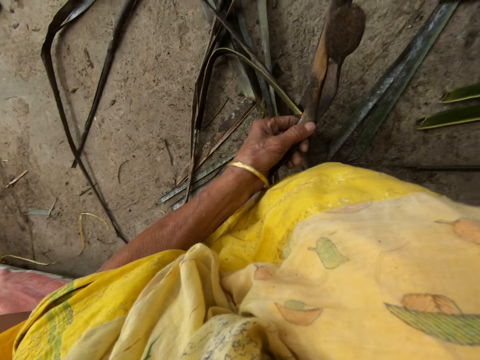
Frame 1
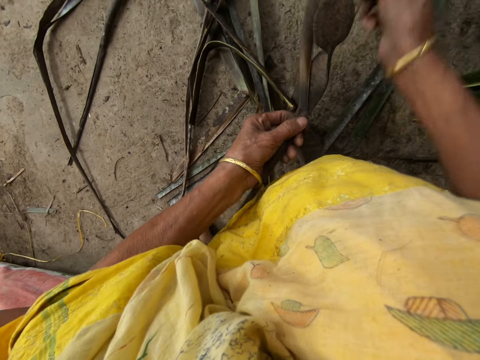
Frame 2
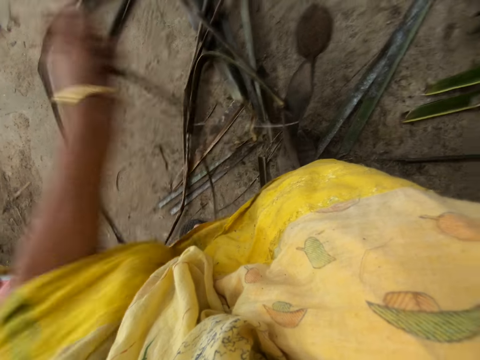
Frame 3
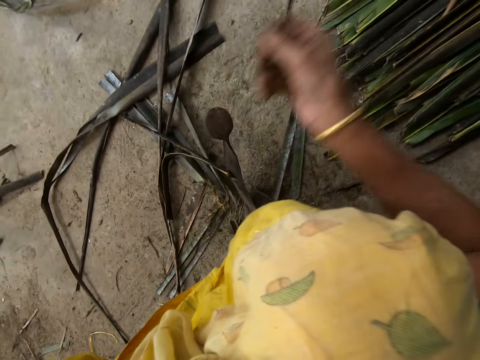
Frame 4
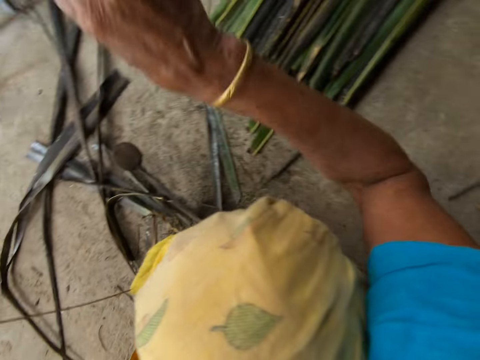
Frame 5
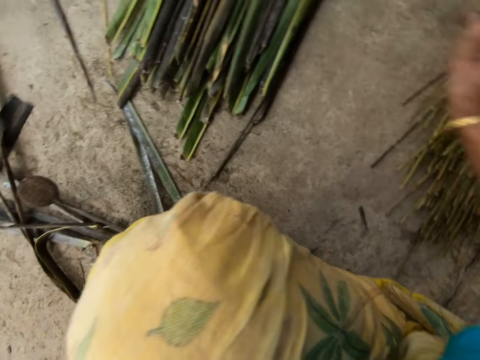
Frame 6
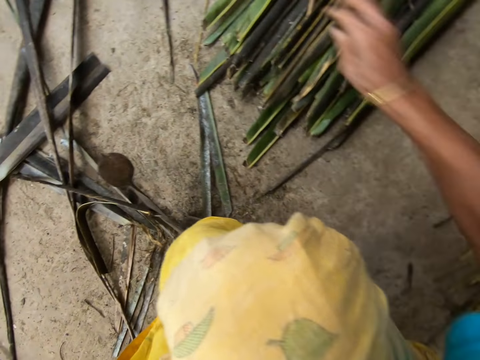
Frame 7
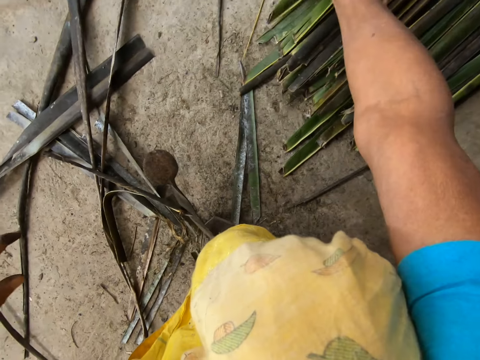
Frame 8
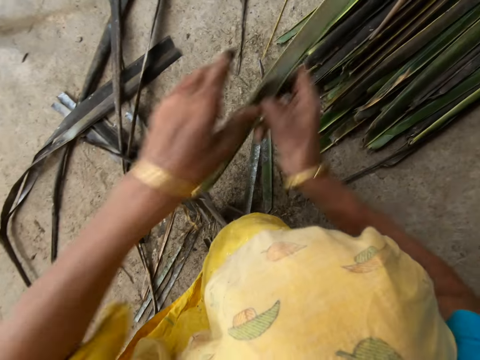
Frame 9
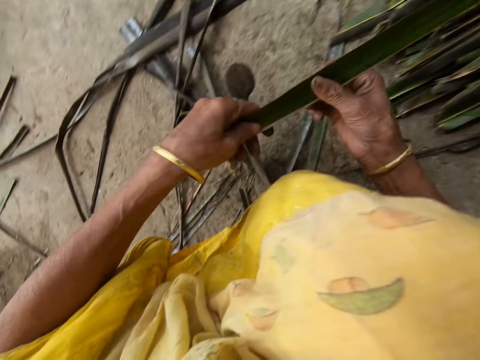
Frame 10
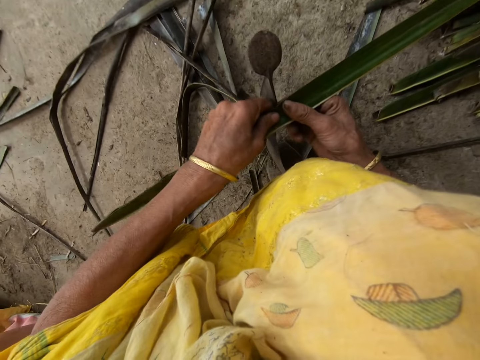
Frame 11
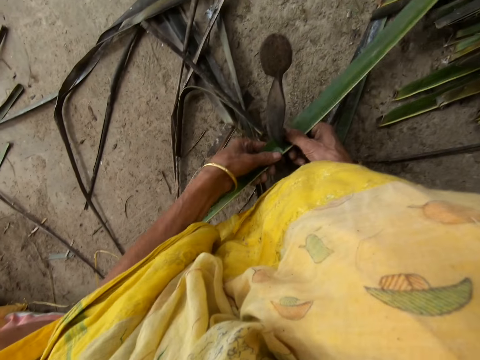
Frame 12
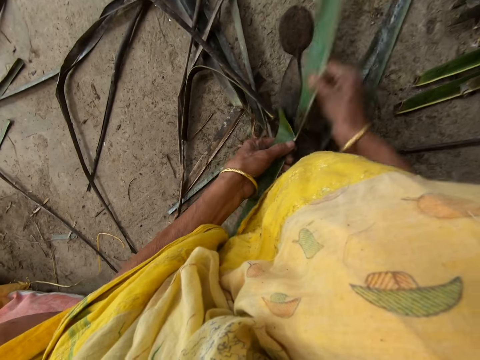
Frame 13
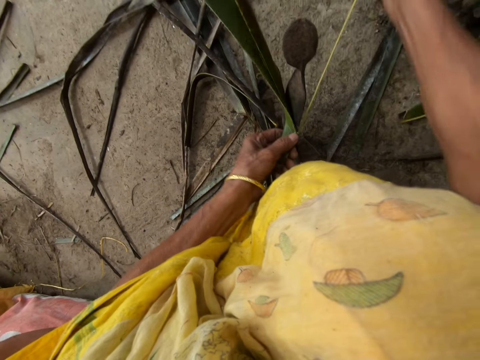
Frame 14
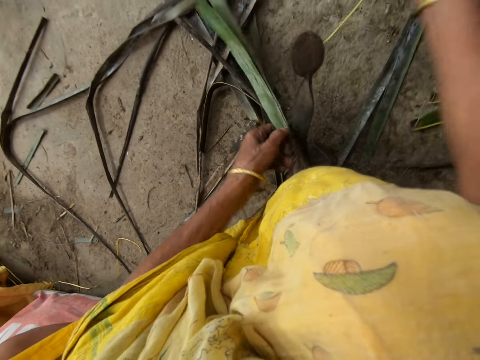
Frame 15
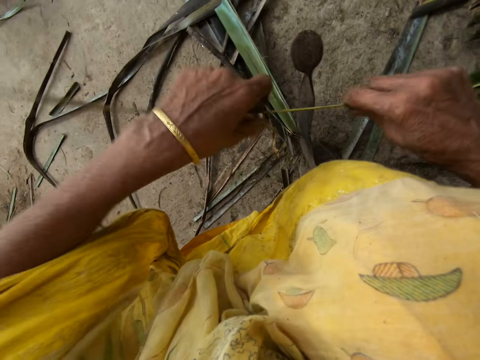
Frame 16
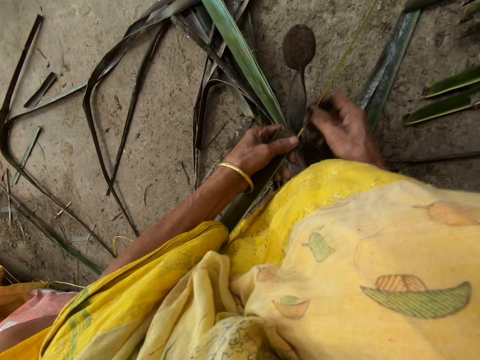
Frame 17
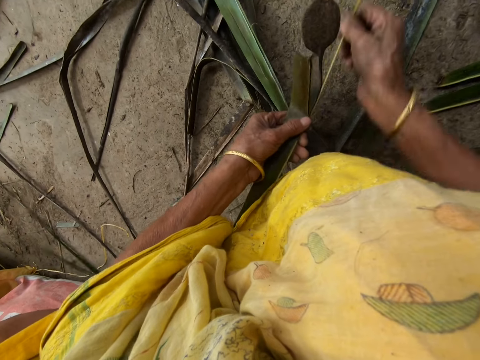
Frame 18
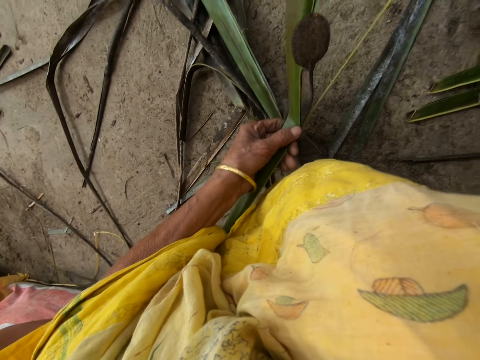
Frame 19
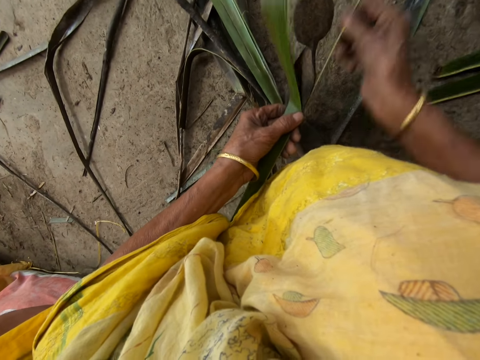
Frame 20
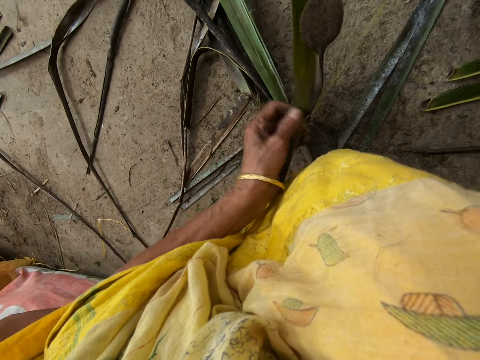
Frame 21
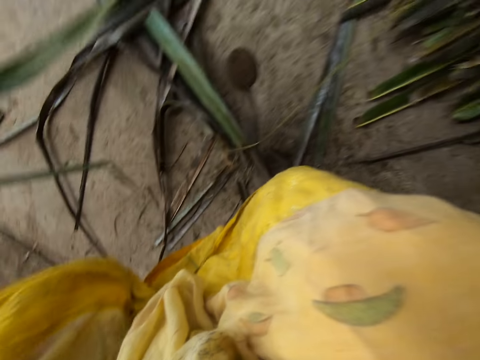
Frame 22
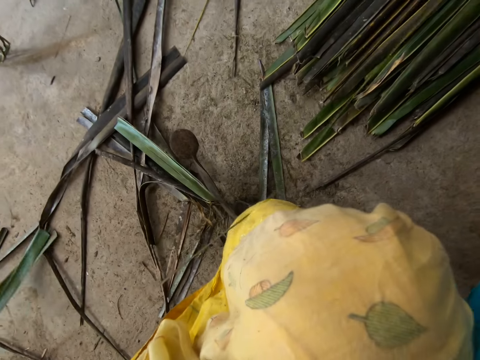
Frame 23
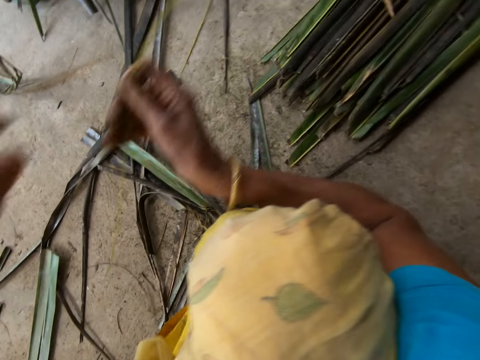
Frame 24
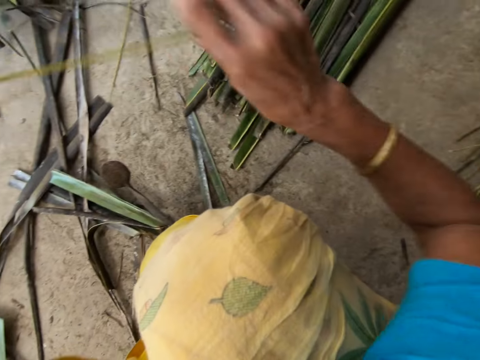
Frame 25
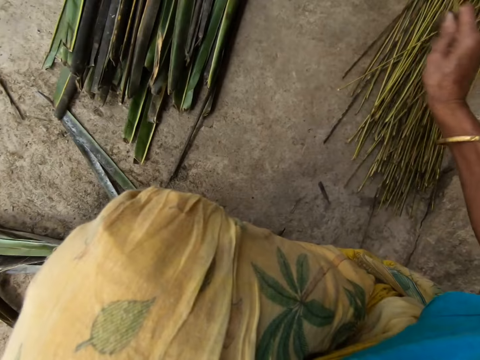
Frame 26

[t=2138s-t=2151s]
The camera wearer puts sisal on the left. She drops the stick on the floor with her right hand. She puts a small piece among others. She picks up a leaflet or sisal from the floor with her right hand. She trims the leaflet from a stick with the sharp edge iron rod on the floor. She pierces the sisal. She puts the sisal on the left.

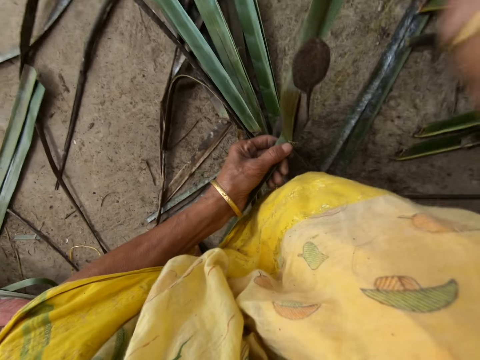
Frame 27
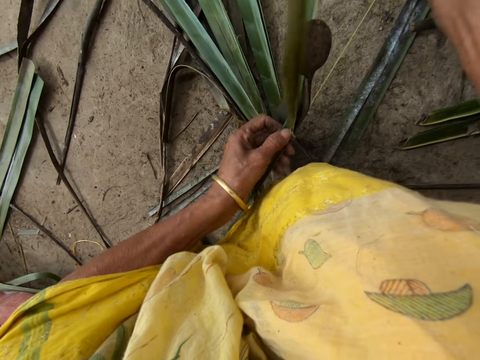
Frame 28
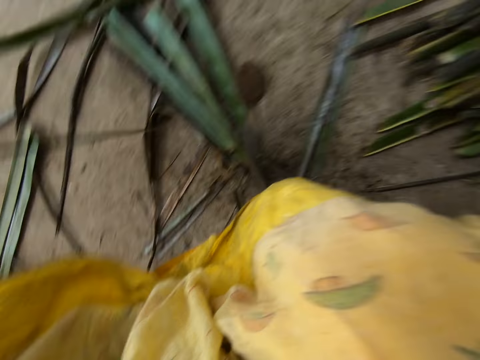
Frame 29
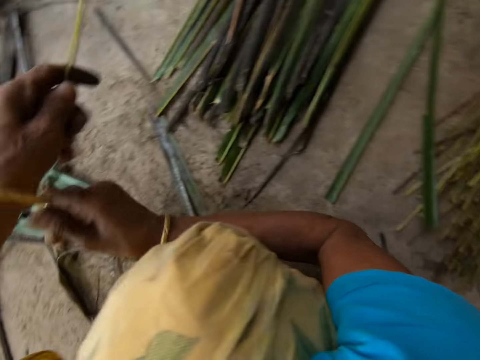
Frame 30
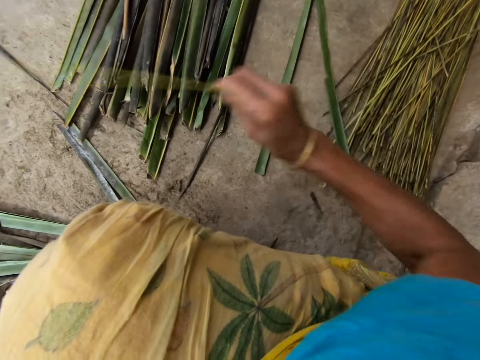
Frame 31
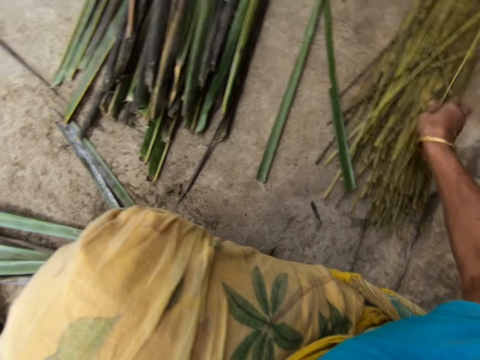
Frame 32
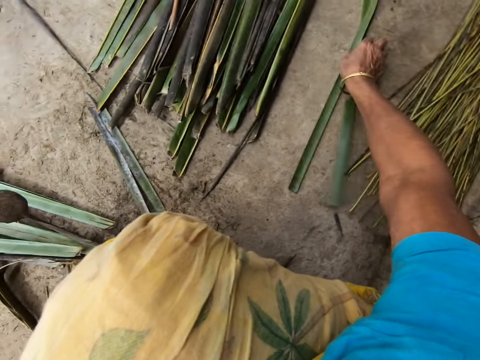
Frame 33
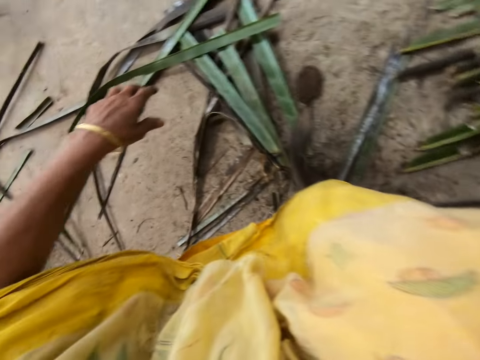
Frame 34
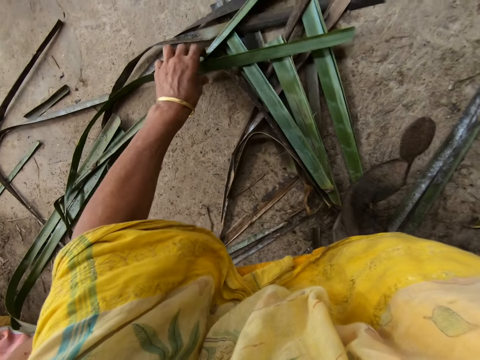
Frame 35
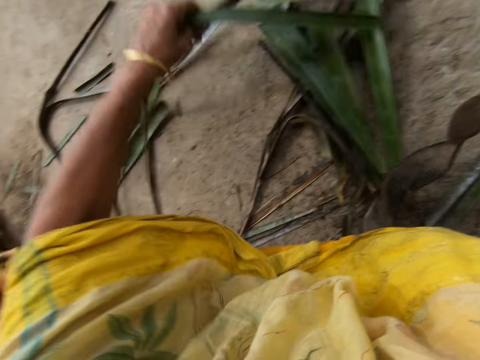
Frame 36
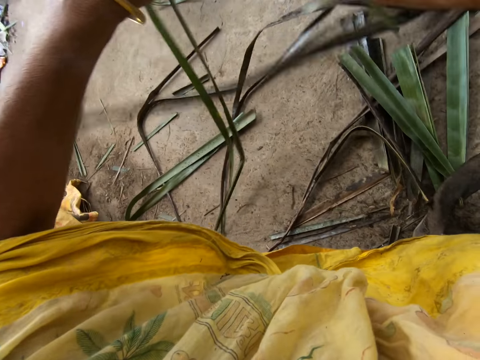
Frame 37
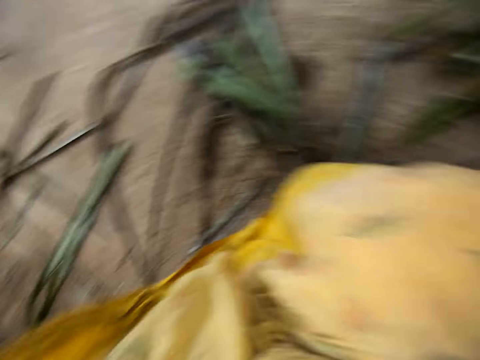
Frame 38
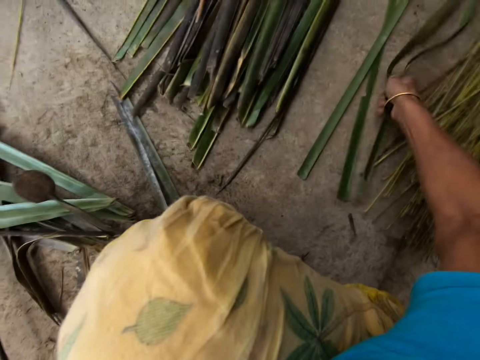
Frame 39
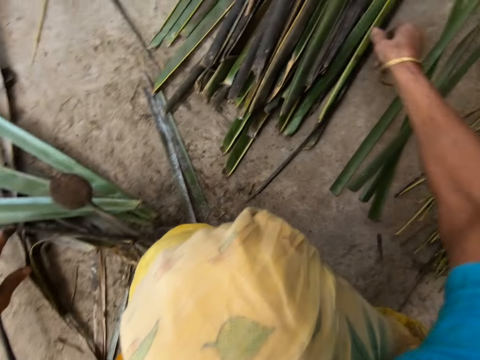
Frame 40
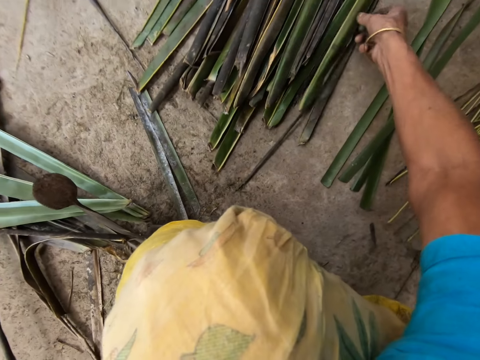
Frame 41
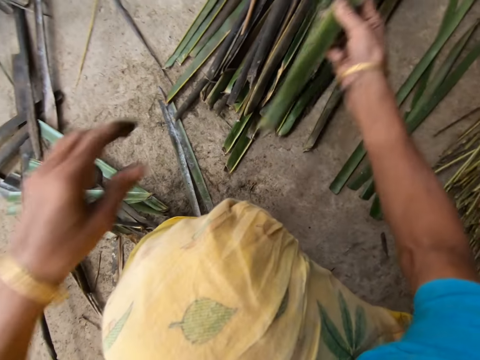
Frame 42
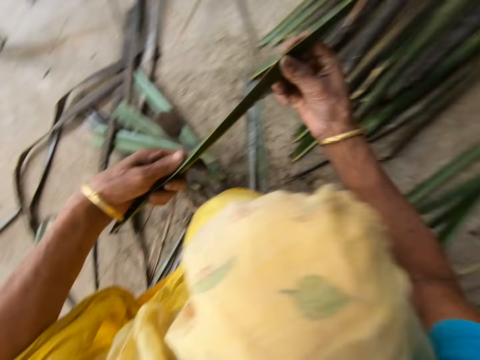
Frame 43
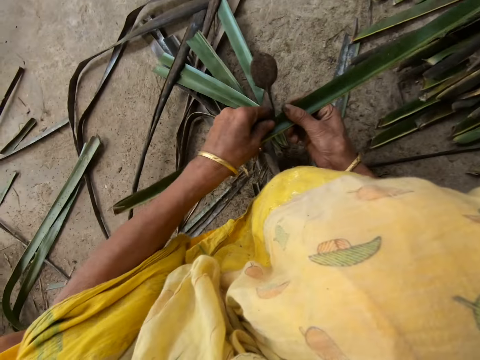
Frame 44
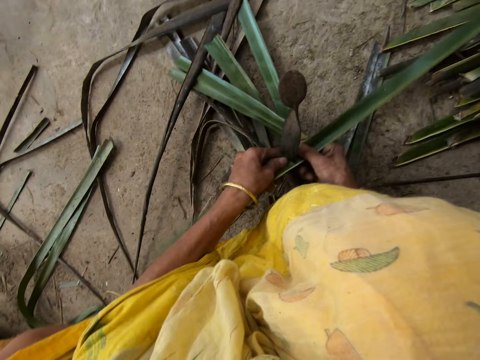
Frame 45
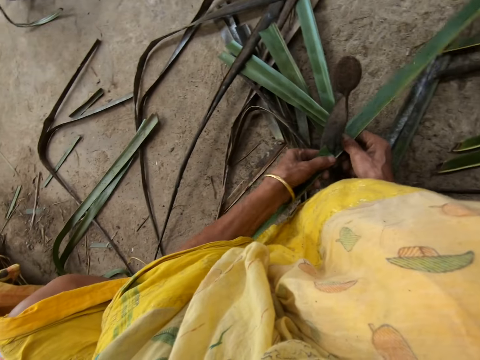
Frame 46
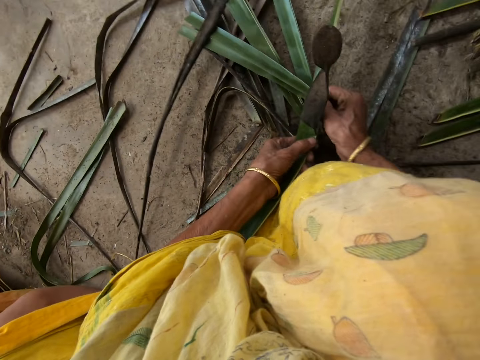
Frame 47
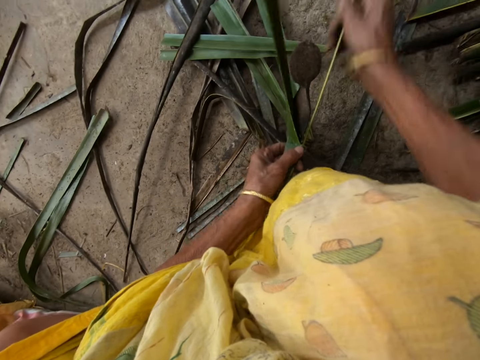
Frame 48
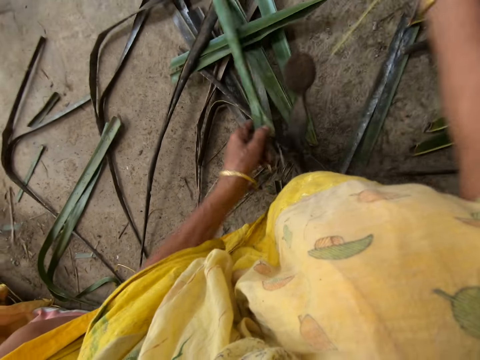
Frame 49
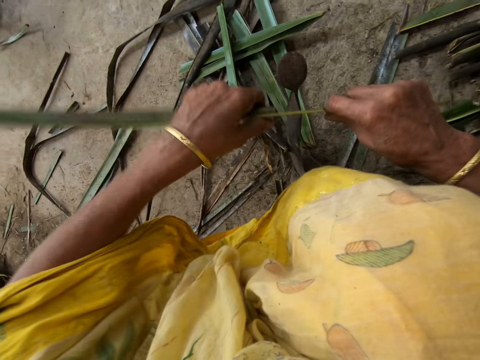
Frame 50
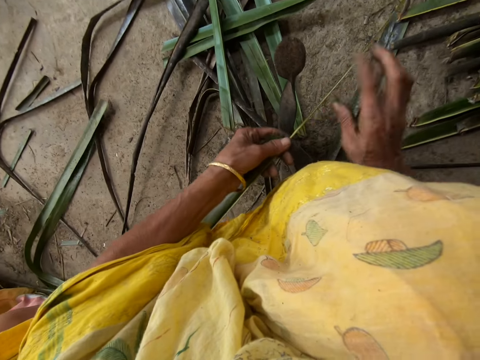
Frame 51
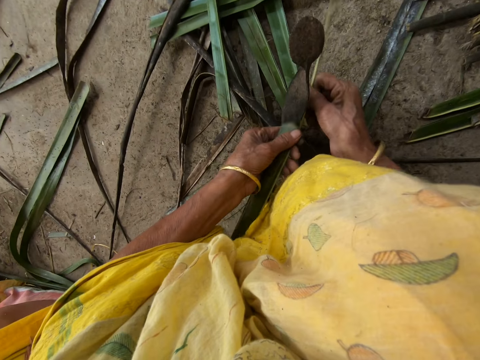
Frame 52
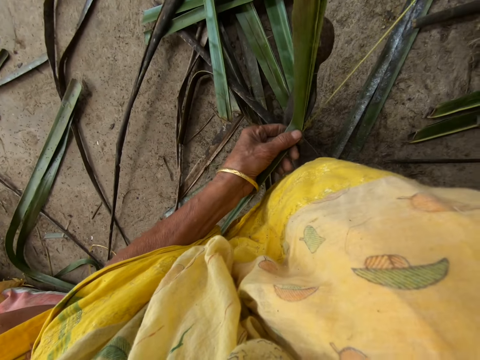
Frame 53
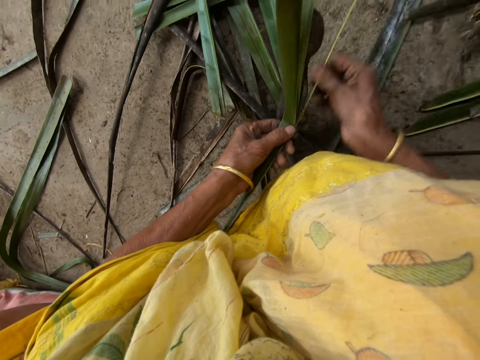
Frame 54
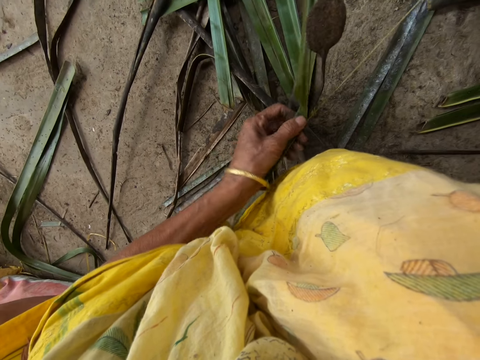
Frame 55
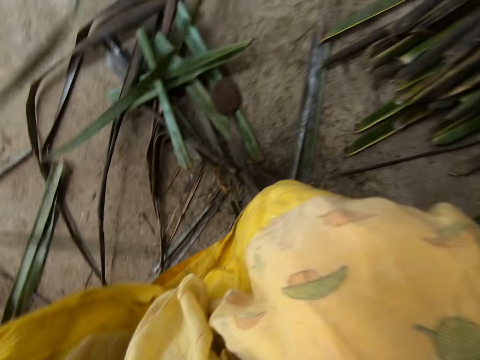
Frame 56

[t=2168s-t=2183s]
The camera wearer puts sisal on the left. She puts a small piece among others. She drops the stick on the floor with her right hand. She takes sisal. She moves leaflets from her left side to her right side. She takes another sisal. She takes sisal. She reaps a coconut leaf off the midrib on the vegetable cutter. She pulls the midrib on the coconut leaf. She reaps the coconut leaf off the midrib on the vegetable cutter. She pulls the midrib on the coconut leaf.
